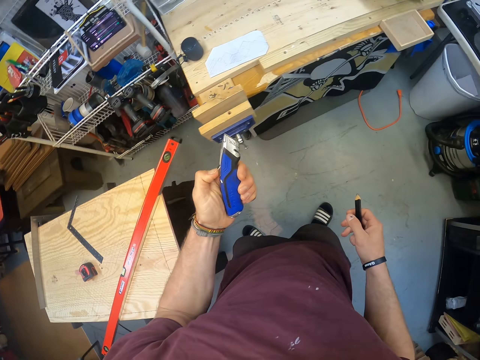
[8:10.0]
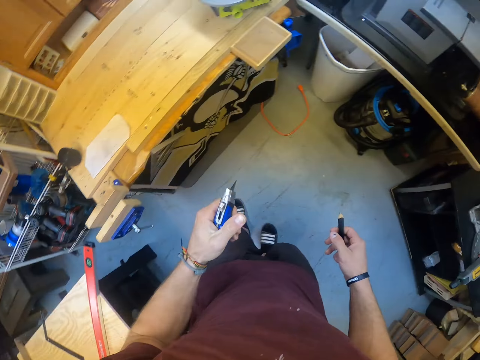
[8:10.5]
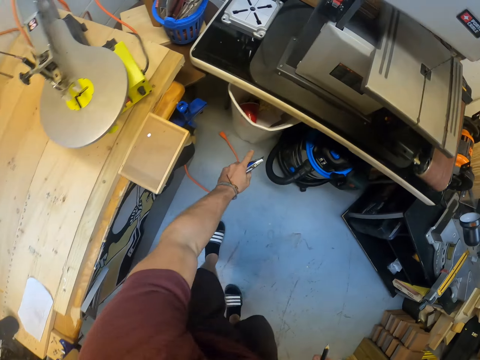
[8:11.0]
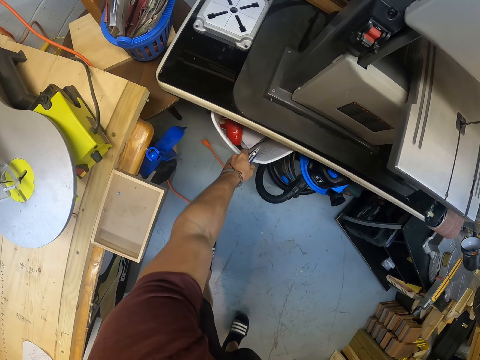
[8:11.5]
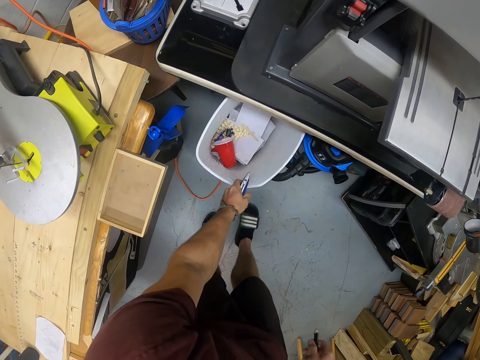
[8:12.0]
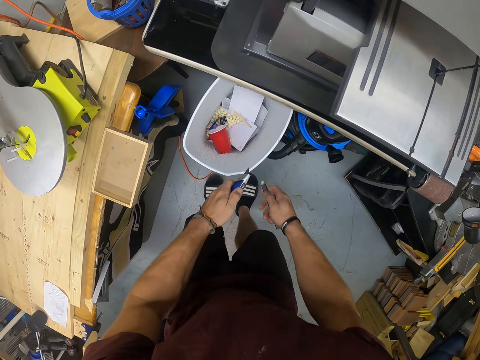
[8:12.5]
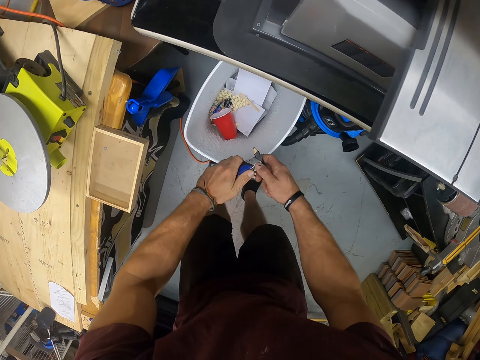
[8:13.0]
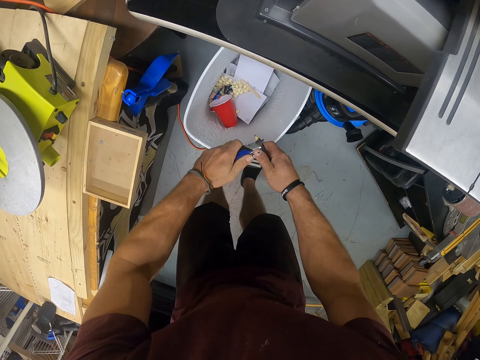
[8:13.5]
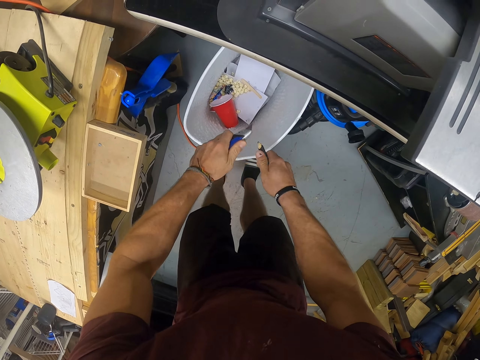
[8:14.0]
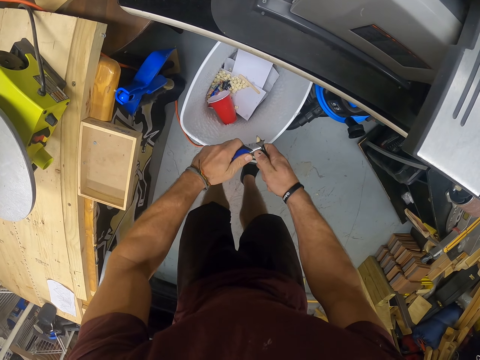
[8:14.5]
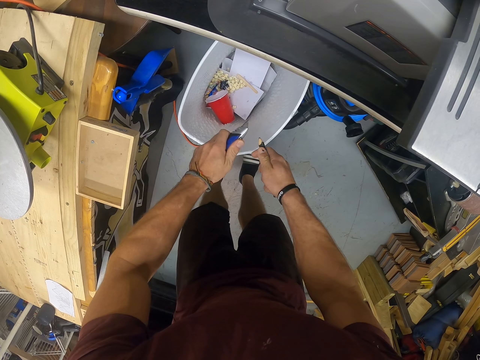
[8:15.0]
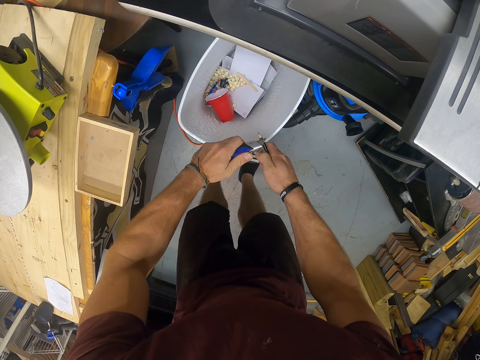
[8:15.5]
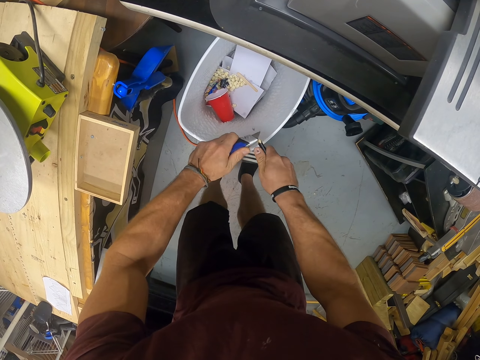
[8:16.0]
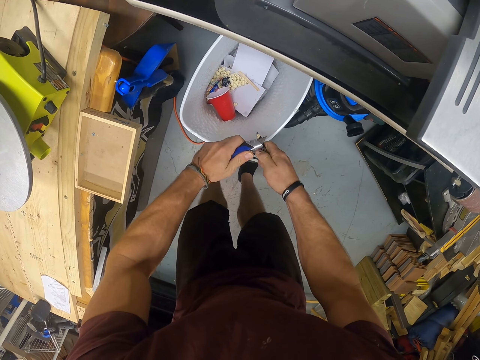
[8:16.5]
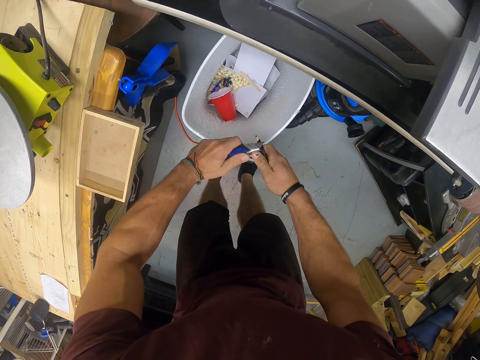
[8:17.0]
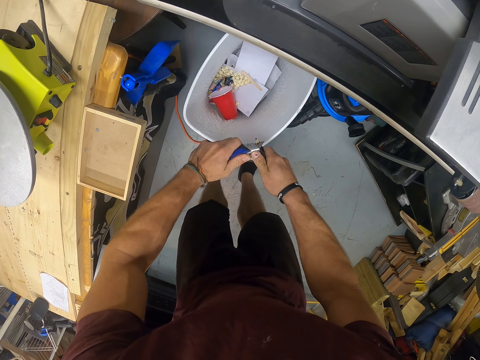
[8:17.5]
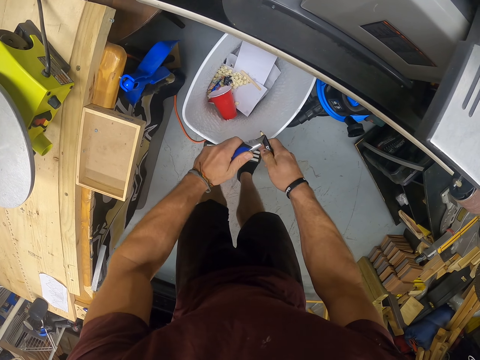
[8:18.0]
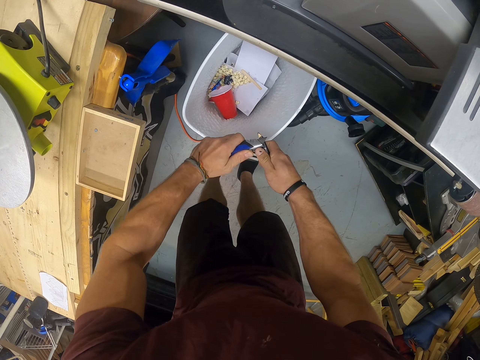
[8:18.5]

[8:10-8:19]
The camera wearer opens the retractable knife with his left hand. He pulls out a litter bin from under the table with his left hand. He sharpens the colour pencil in his right hand with the retractable knife in his left hand.

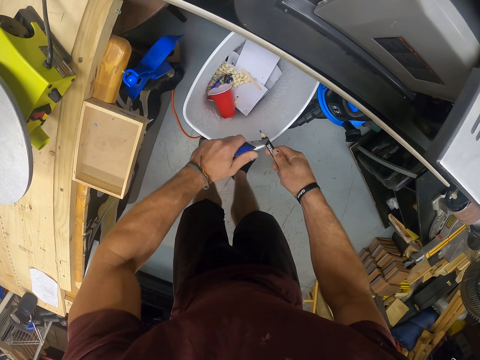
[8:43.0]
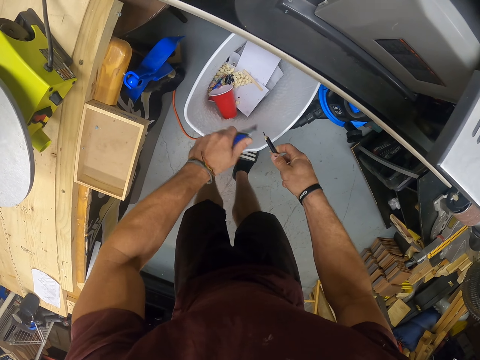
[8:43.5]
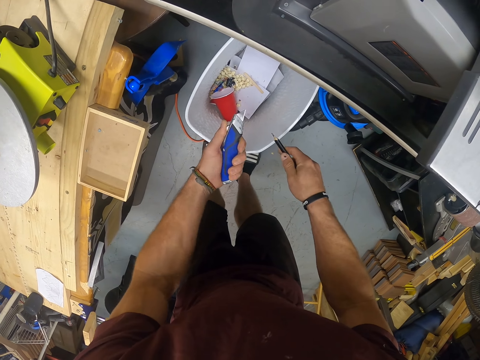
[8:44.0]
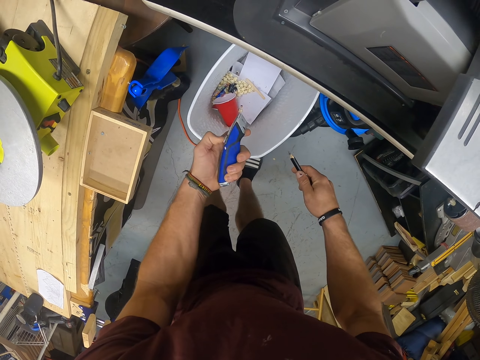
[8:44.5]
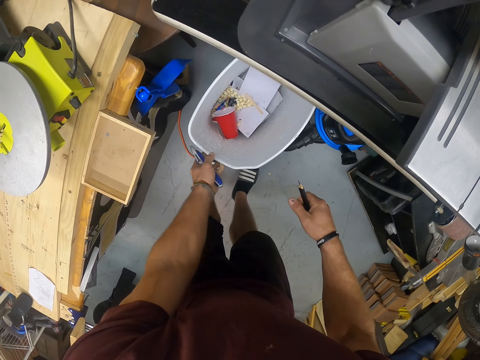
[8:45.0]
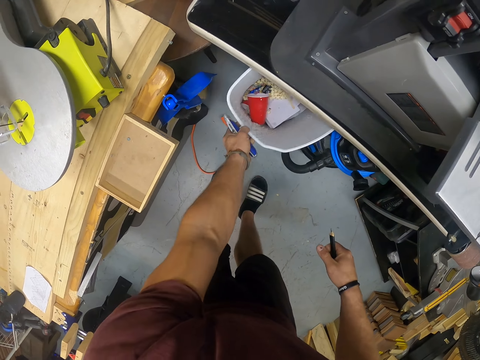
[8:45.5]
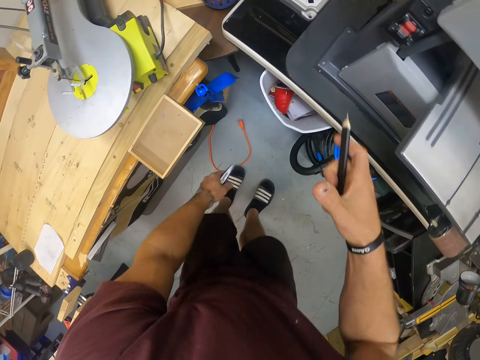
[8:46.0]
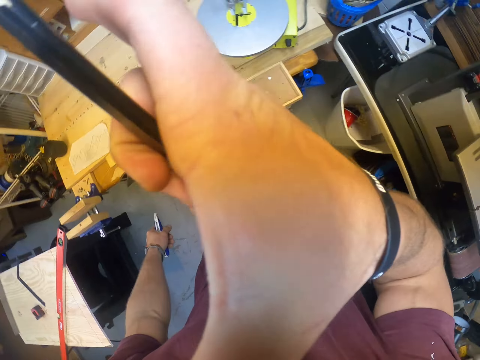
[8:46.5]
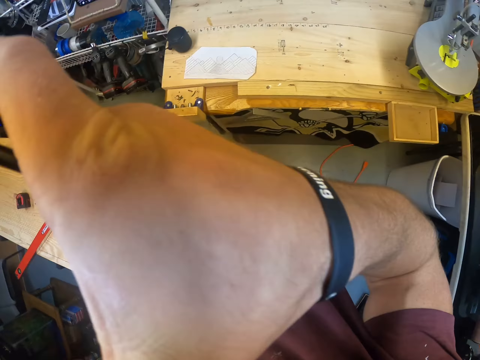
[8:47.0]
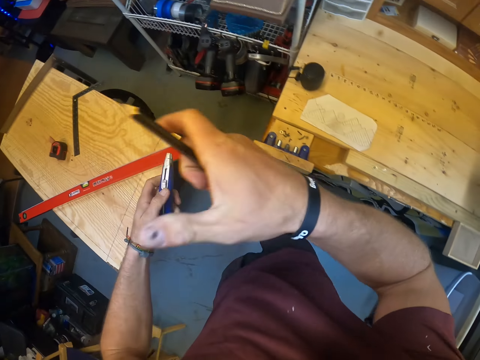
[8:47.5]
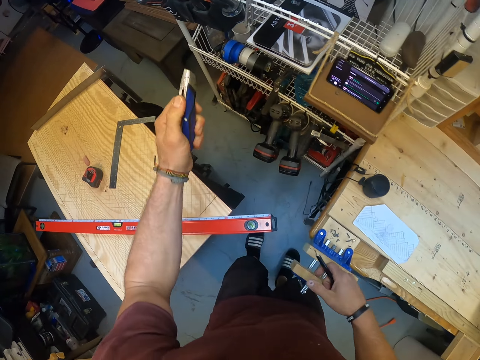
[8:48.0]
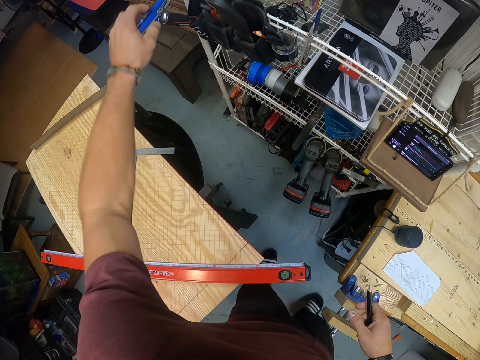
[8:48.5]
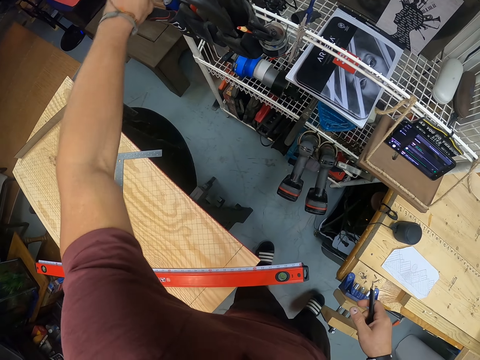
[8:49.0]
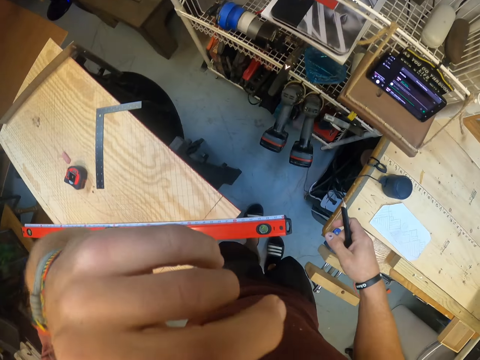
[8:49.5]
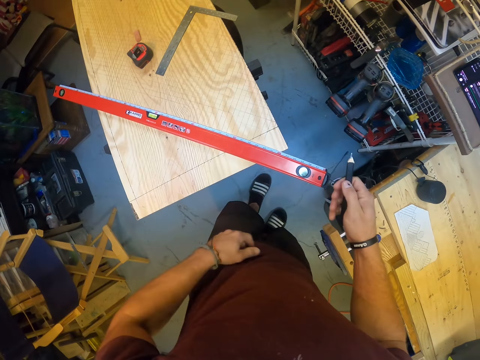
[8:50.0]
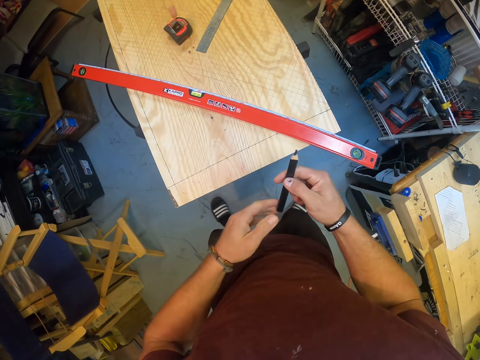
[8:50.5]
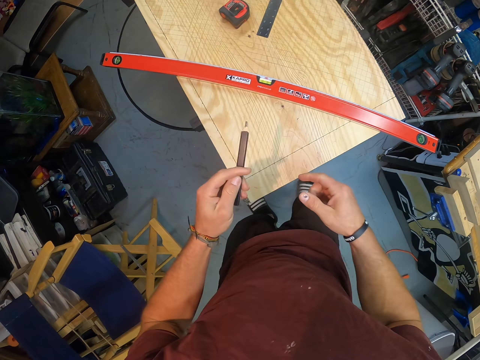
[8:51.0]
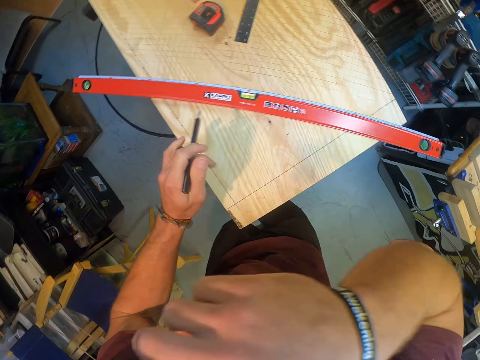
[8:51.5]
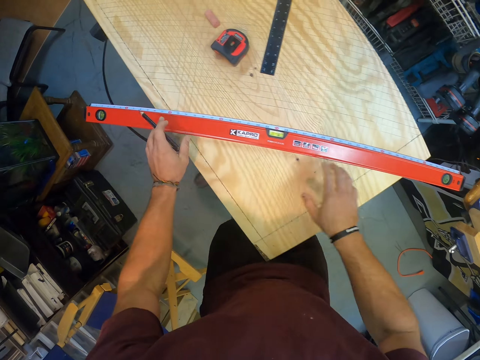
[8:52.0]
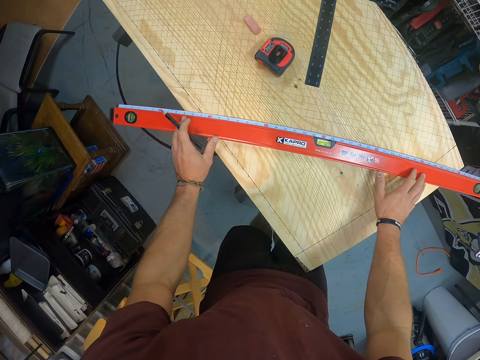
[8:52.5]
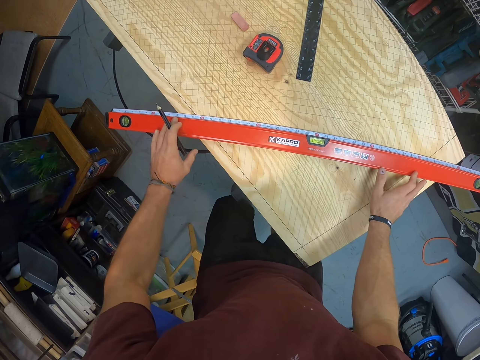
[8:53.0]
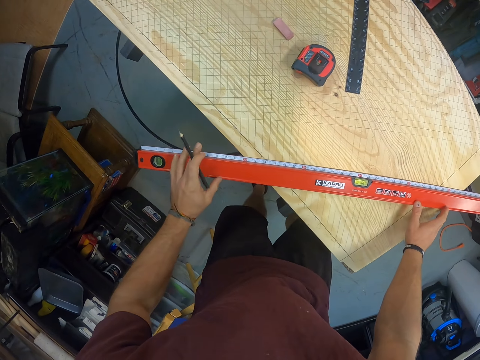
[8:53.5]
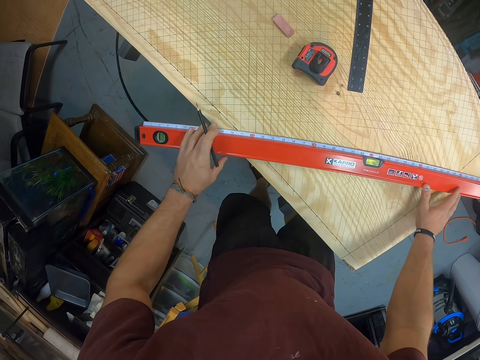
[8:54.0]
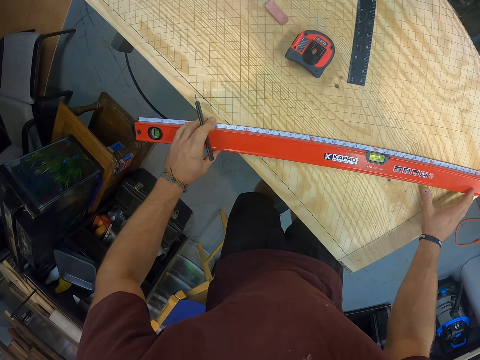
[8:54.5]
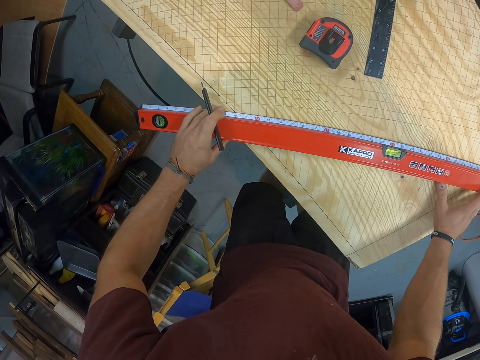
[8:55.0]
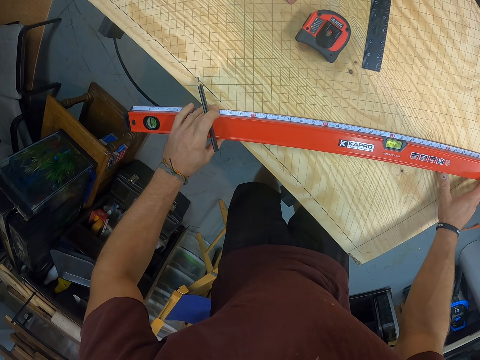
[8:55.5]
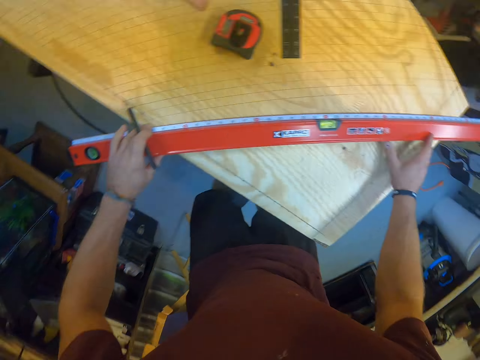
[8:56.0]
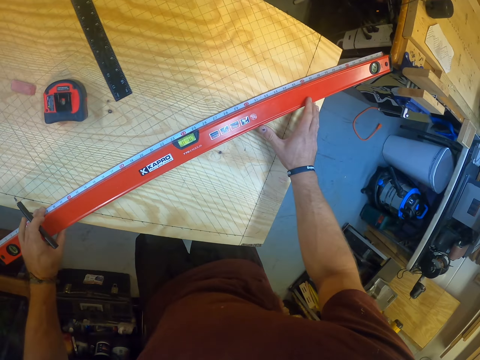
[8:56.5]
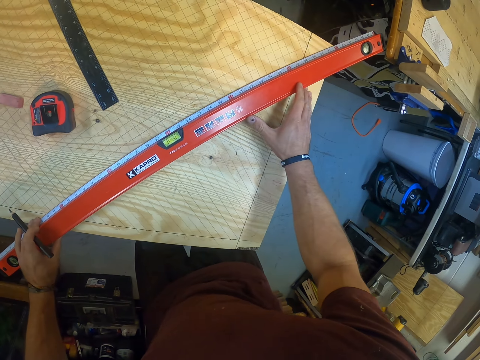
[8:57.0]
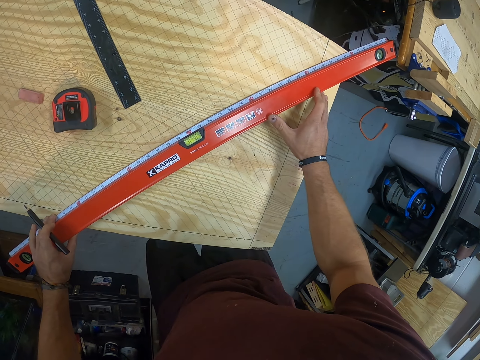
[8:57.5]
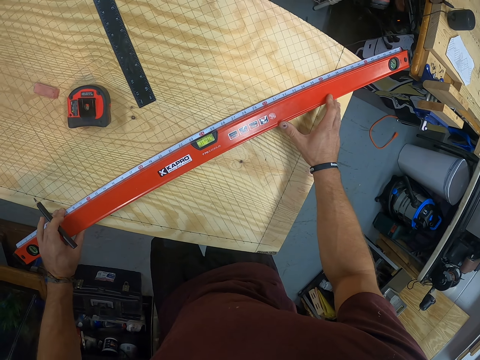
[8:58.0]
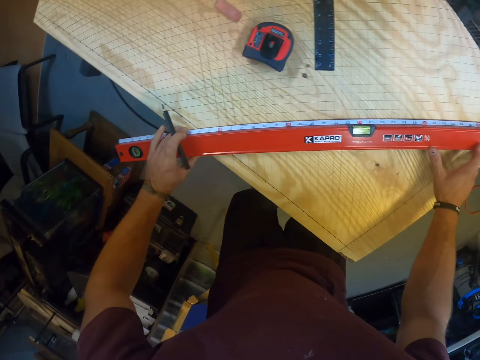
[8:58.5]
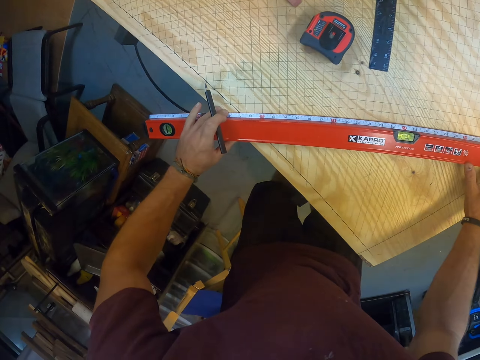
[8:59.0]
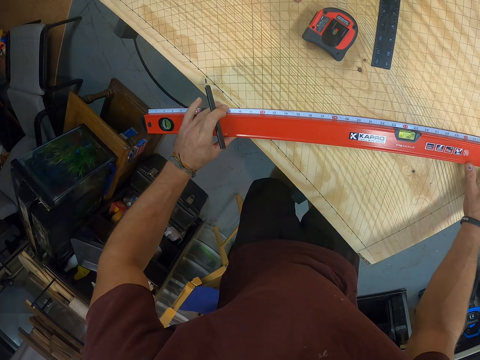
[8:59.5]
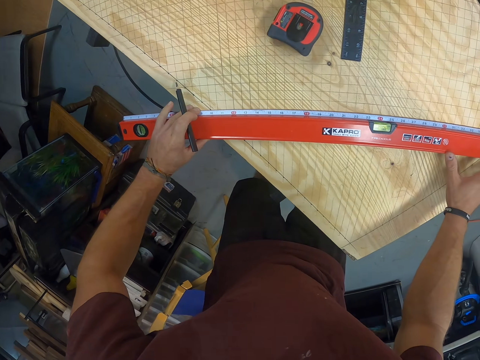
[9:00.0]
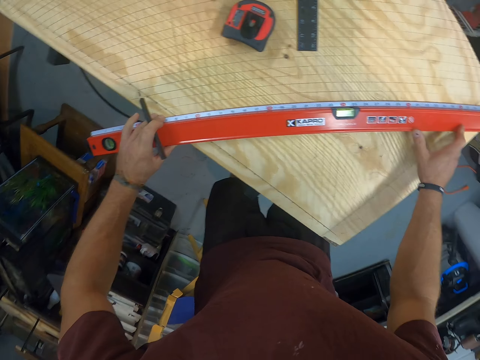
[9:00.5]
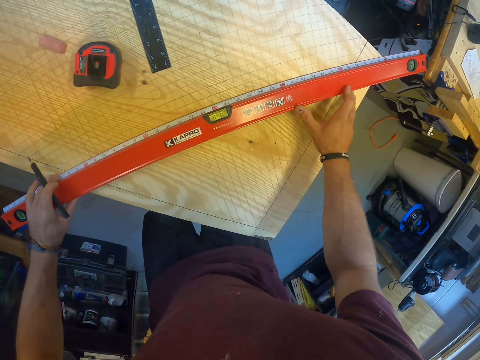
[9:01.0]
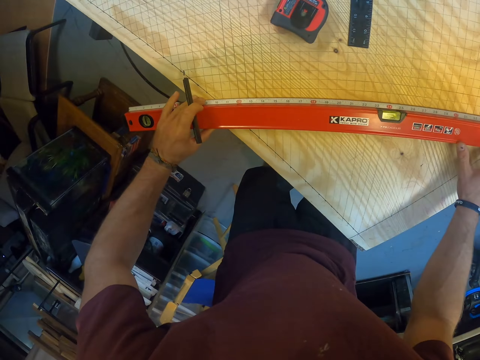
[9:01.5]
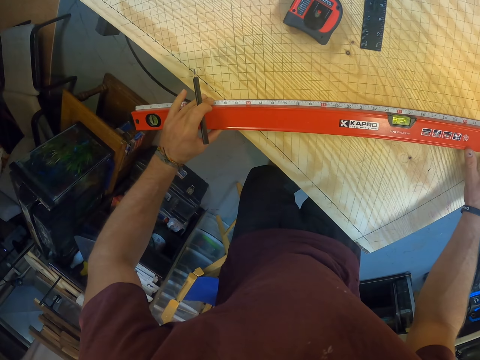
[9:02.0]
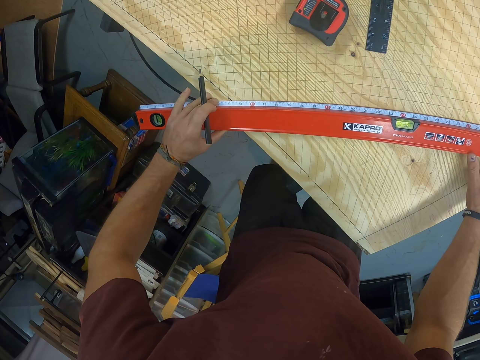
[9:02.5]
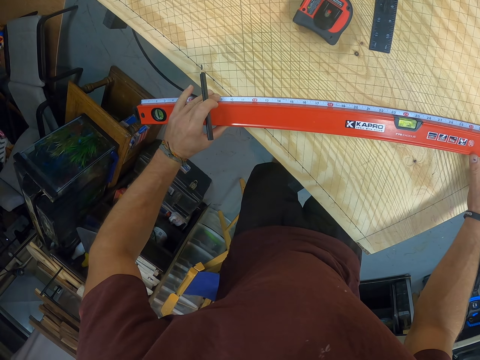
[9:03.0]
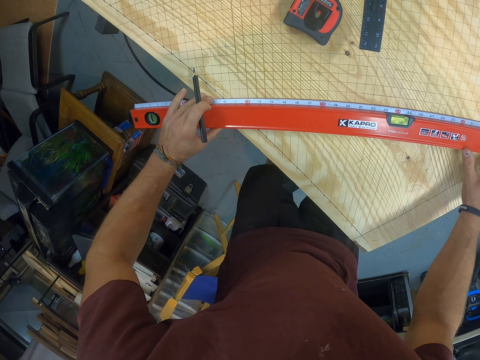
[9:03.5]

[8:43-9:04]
The camera wearer closes the retractable knife with his left hand. He pushes the bin under the table with his left hand. He touches his nose with his right hand. He puts the retractable knife on the rack with his left hand. He passes the pencil from his right hand to his left hand. He adjusts the 4 foot level. He holds the box level with both hands and measures the table with the box level in both hands.
